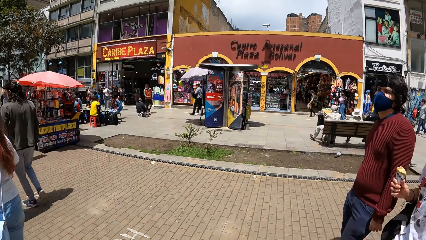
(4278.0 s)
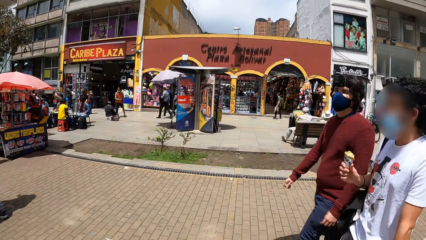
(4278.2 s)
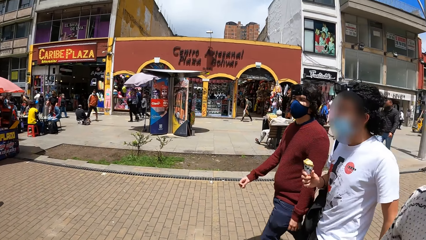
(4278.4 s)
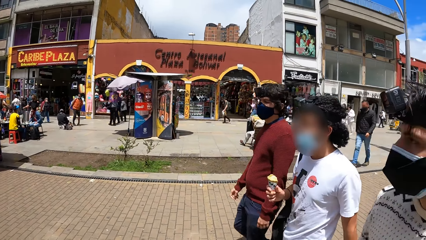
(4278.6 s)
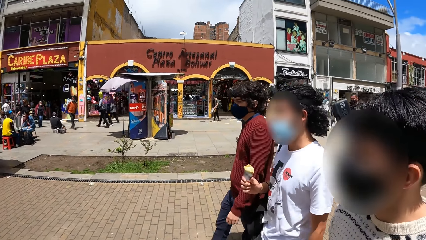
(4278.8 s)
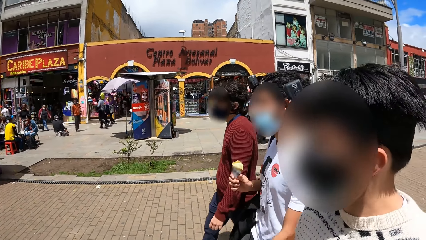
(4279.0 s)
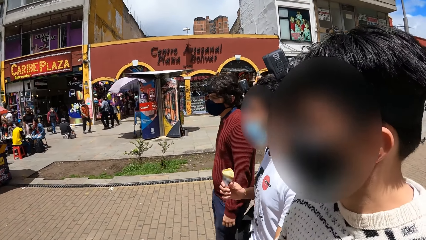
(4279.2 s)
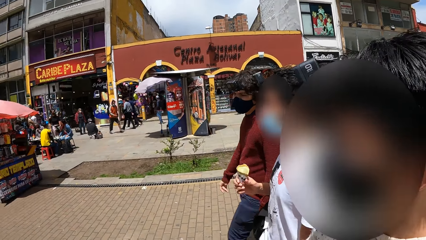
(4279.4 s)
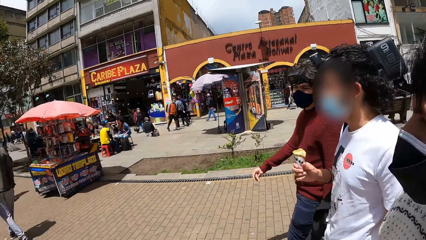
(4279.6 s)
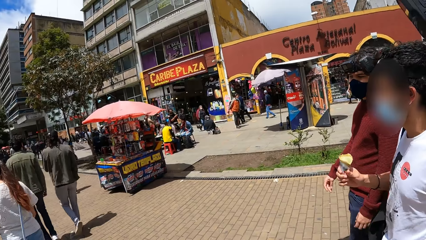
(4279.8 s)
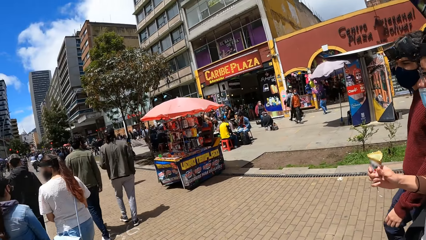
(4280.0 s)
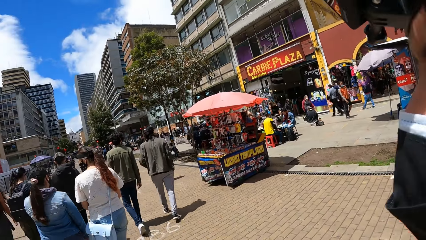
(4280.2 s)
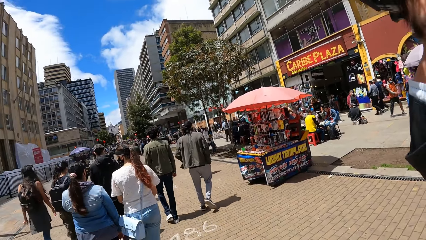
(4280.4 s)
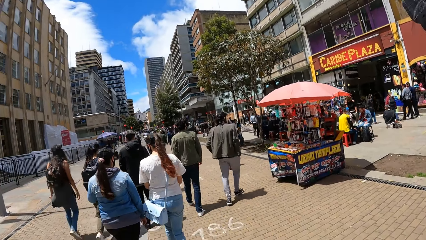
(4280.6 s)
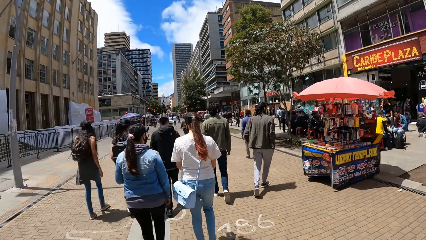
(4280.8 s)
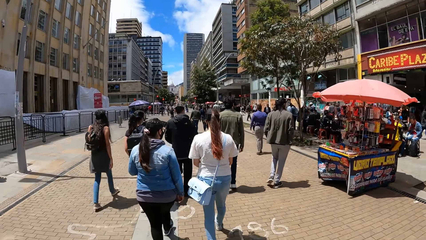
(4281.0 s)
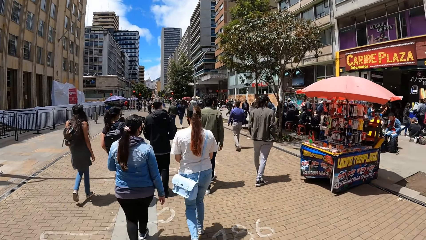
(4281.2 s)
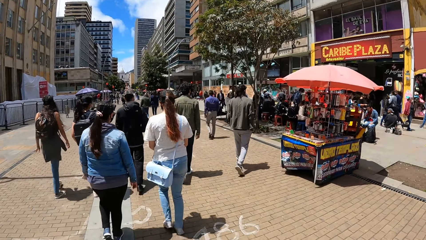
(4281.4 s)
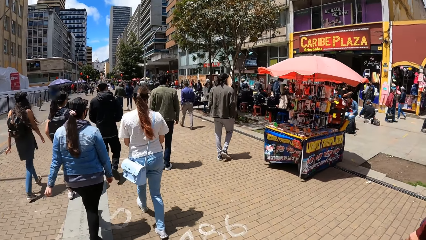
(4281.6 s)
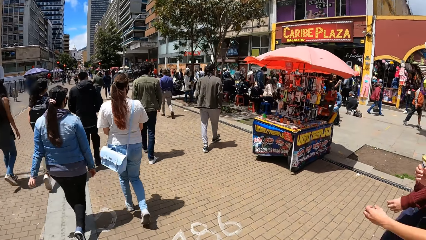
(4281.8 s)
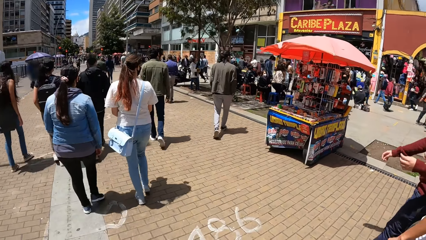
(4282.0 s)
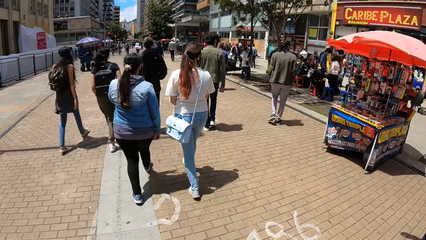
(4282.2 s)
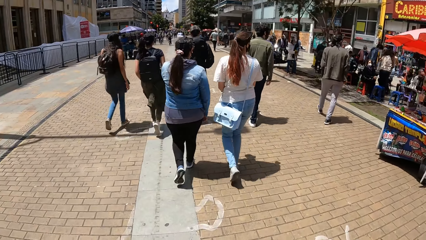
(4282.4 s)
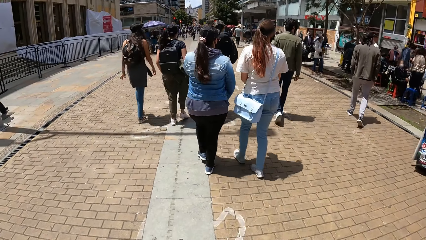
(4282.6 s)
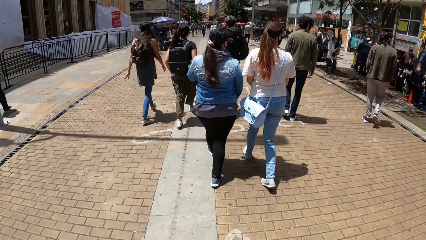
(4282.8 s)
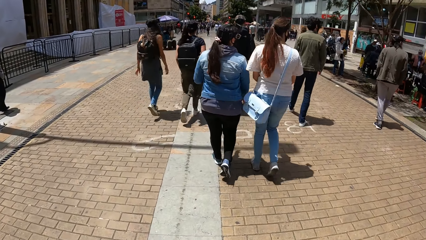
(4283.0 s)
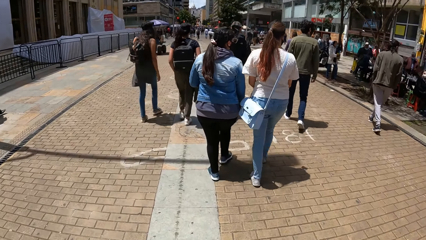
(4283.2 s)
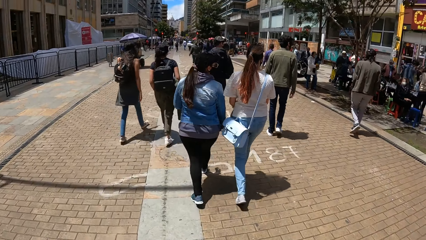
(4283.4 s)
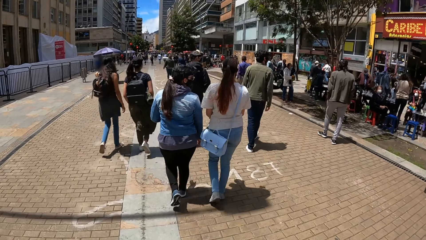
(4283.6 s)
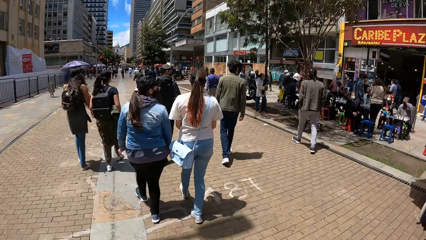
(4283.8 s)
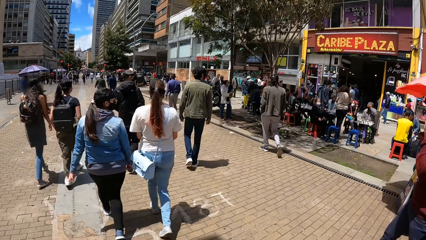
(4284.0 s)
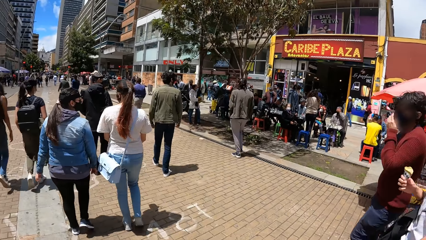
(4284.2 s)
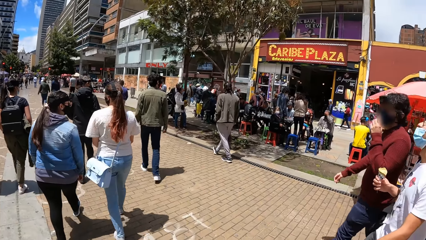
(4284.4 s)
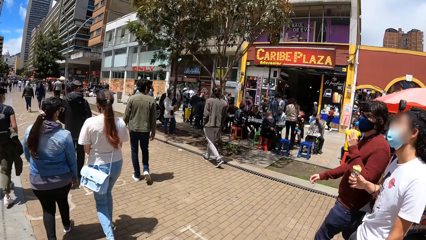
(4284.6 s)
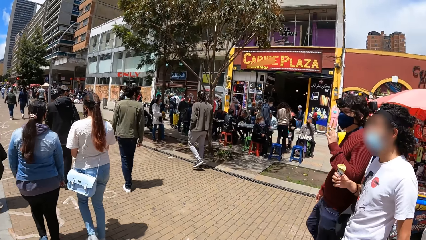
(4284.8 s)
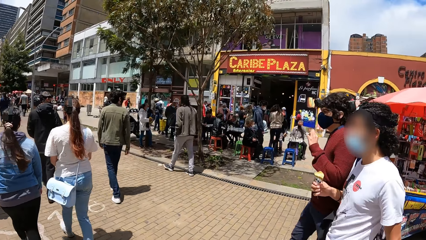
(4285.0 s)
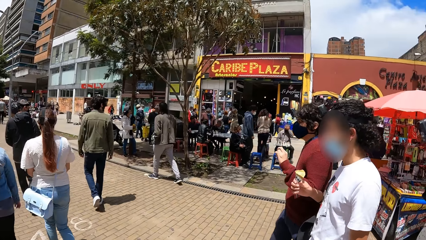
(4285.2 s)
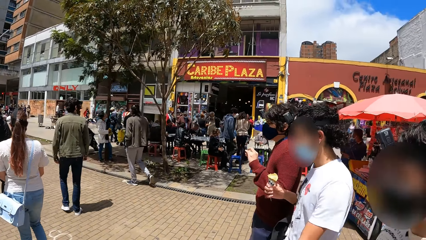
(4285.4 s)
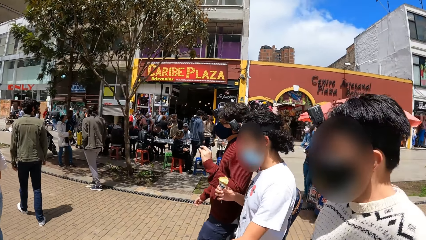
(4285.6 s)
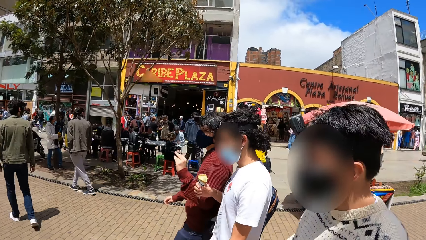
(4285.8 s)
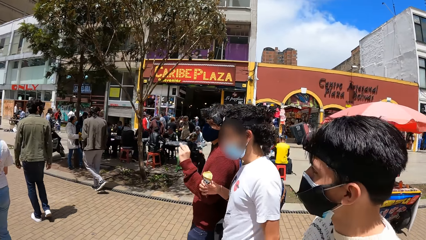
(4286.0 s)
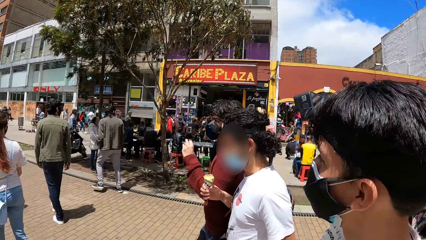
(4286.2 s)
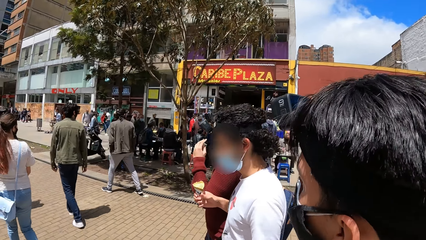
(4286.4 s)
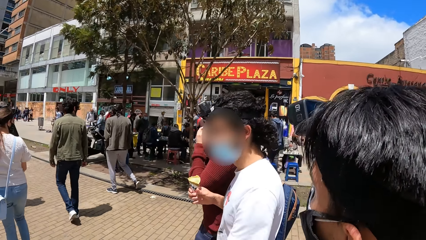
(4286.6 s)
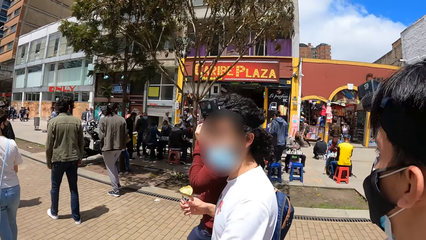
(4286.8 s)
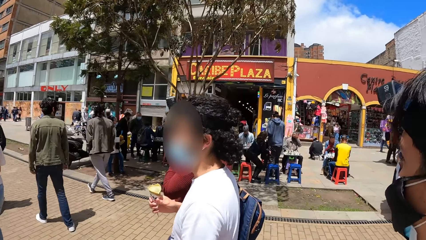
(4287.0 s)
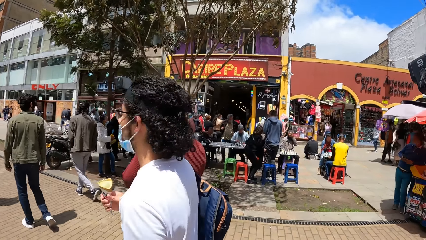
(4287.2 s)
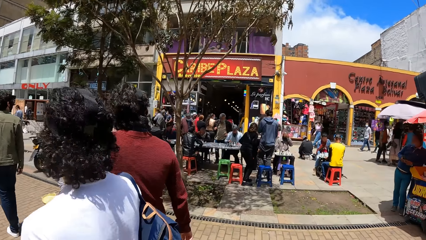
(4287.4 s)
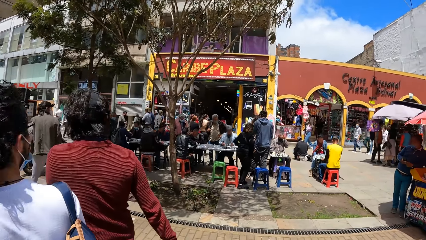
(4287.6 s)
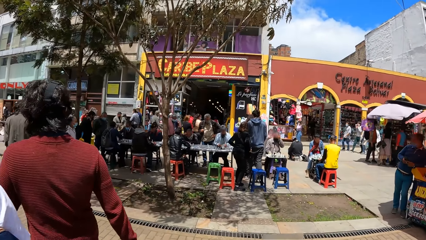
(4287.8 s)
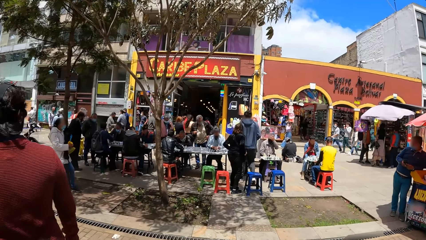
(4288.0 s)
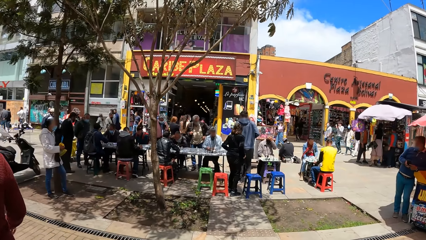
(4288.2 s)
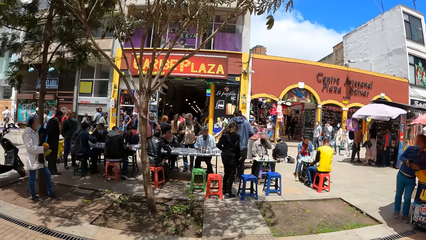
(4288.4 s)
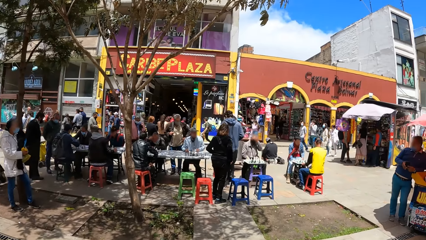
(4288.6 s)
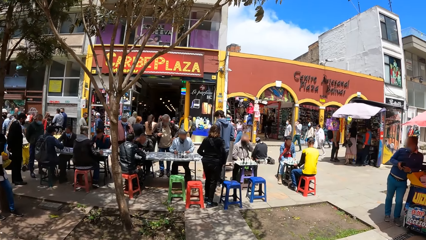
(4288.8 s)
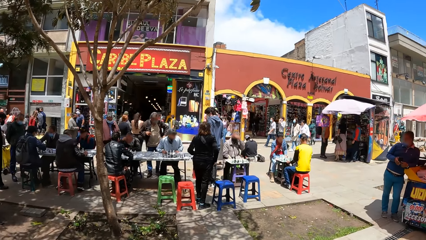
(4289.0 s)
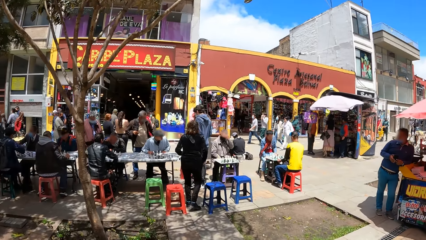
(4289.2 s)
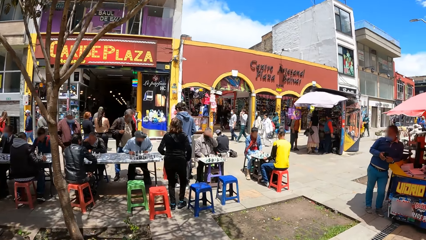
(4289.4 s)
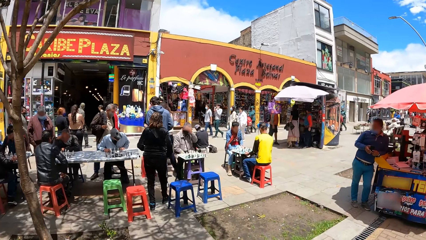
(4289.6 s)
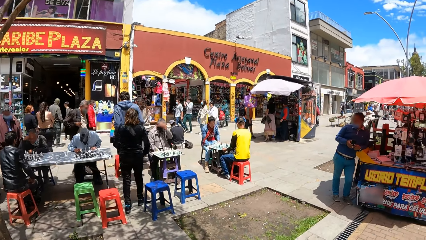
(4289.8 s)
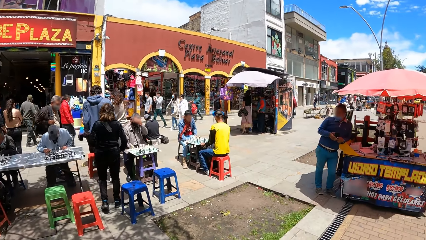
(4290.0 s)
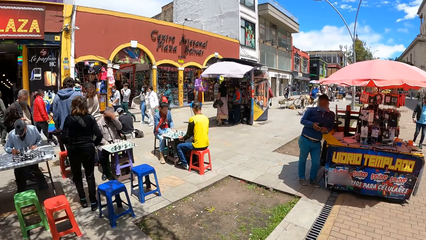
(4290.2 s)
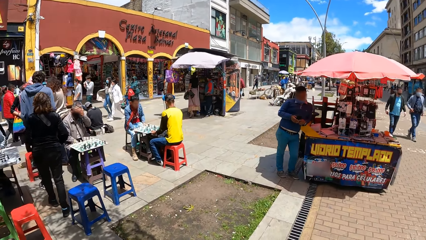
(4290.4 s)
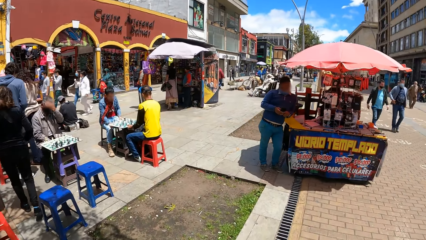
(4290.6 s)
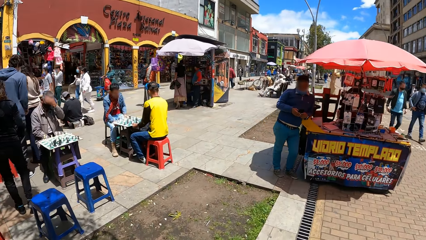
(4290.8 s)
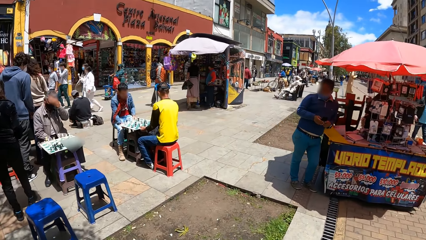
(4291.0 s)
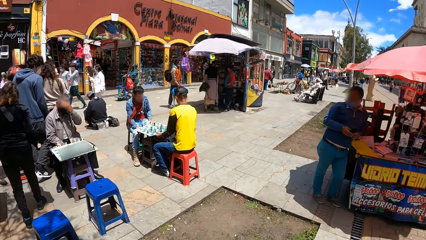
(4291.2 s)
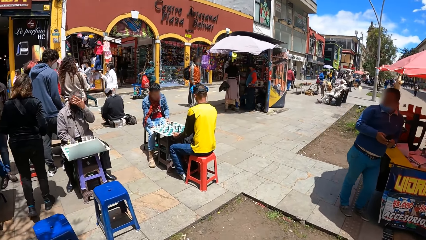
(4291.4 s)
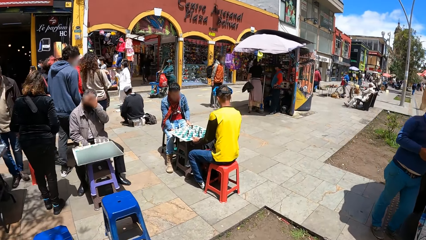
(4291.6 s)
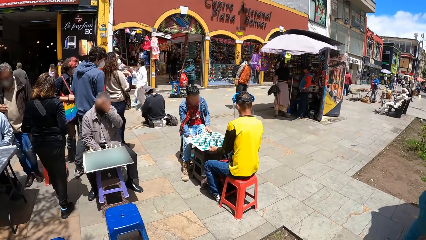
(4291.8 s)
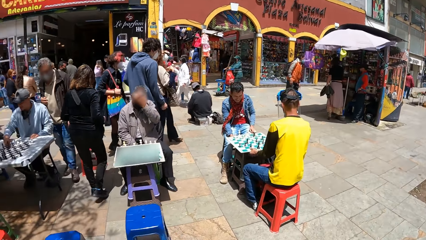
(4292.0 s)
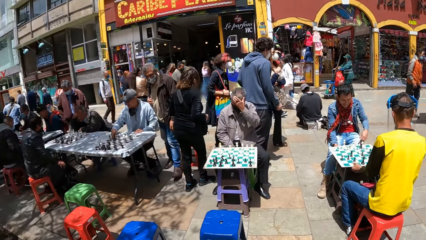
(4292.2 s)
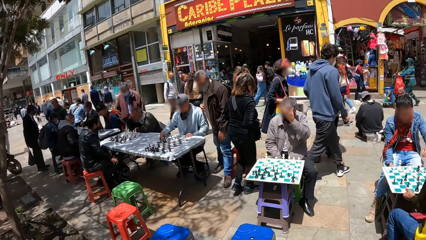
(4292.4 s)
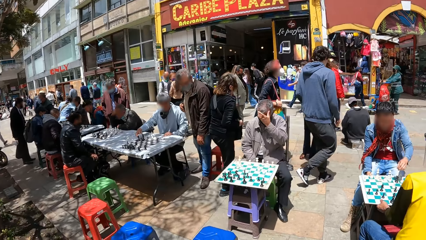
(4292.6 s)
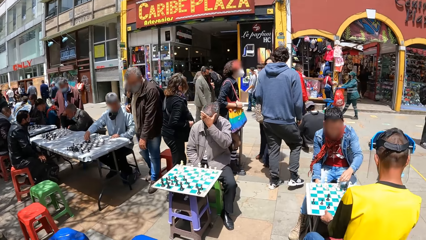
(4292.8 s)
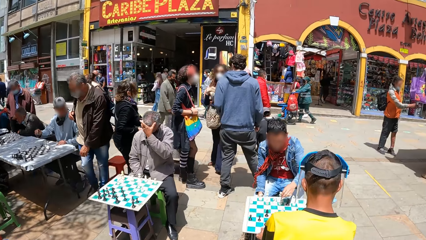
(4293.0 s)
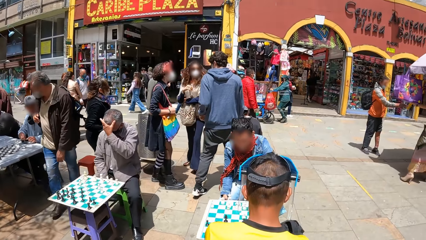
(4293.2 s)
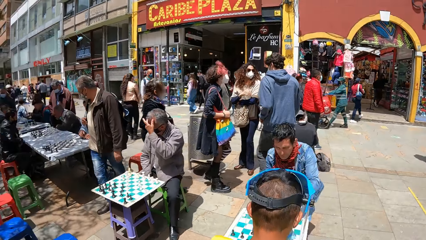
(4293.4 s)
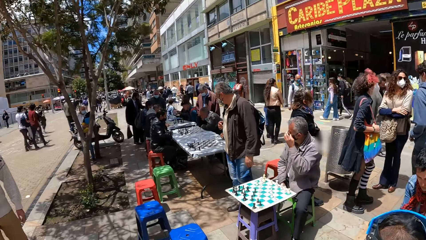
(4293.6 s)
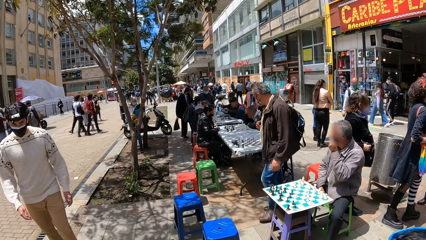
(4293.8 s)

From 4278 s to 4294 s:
A man walks towards a woman with a cone of ice cream in his right hand. The camera wearer walks on the path. Another man adjusts a nose mask on his face with his left hand. The camera wearer looks around. They walk around.
